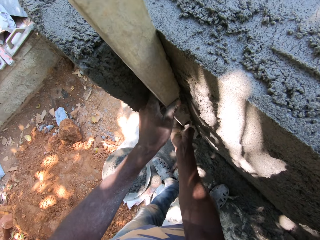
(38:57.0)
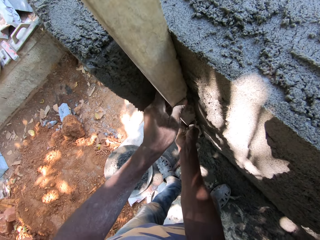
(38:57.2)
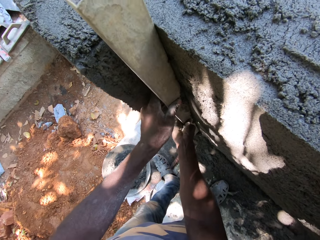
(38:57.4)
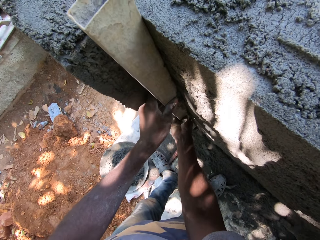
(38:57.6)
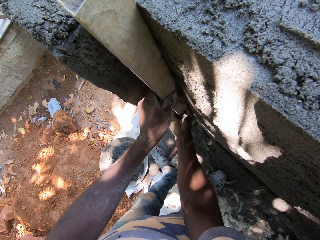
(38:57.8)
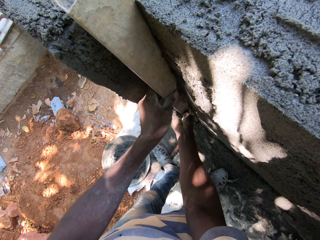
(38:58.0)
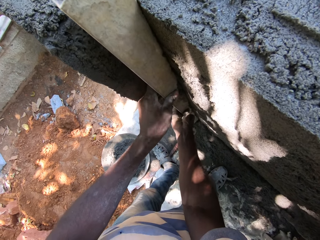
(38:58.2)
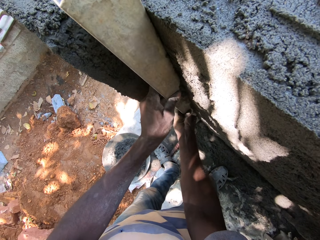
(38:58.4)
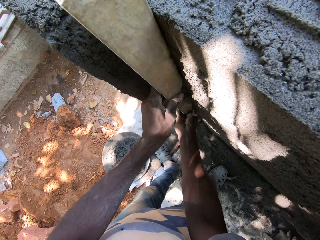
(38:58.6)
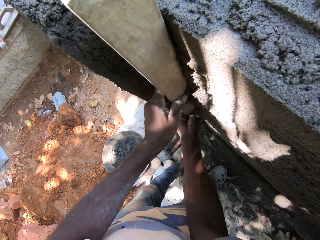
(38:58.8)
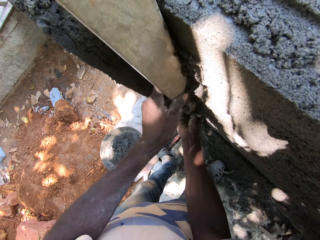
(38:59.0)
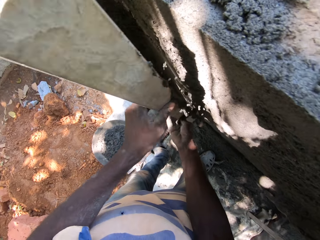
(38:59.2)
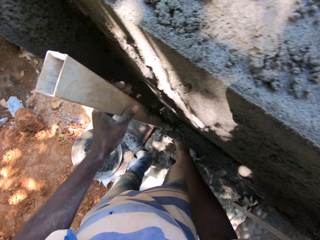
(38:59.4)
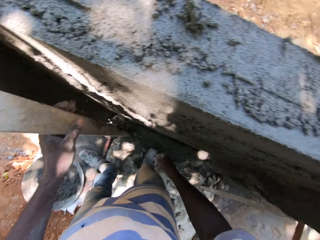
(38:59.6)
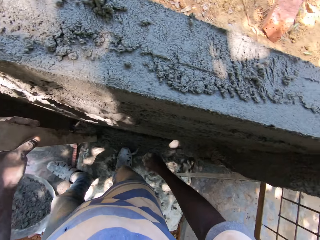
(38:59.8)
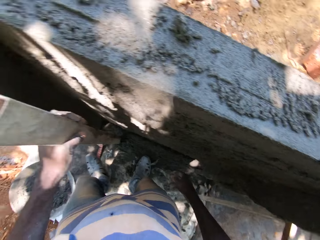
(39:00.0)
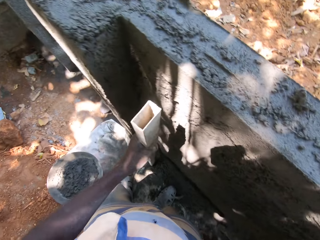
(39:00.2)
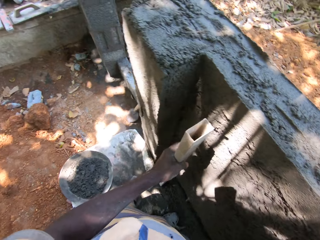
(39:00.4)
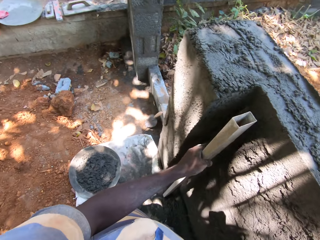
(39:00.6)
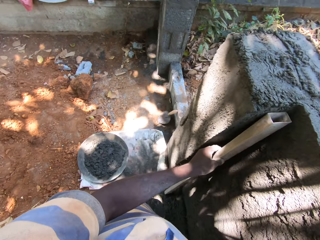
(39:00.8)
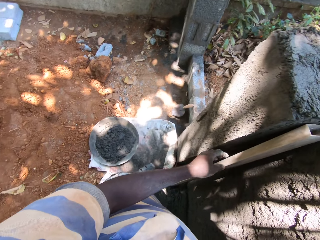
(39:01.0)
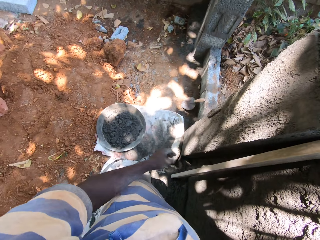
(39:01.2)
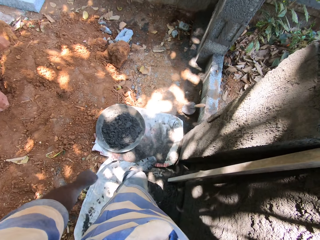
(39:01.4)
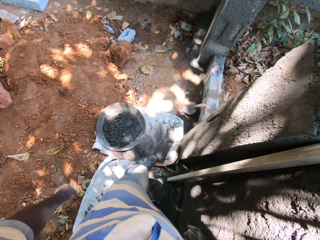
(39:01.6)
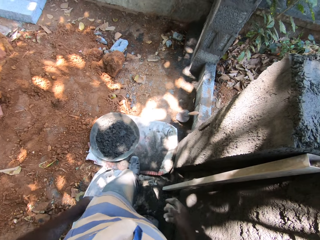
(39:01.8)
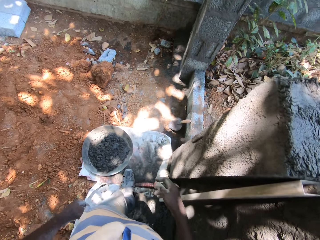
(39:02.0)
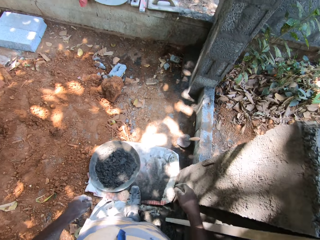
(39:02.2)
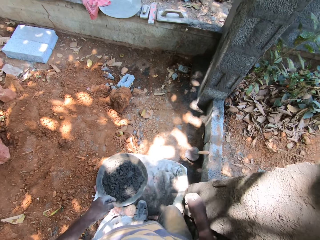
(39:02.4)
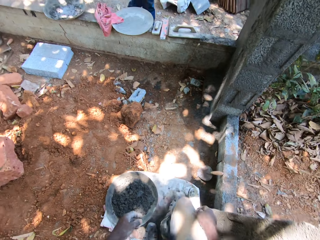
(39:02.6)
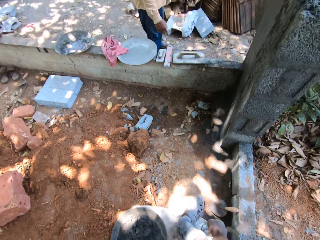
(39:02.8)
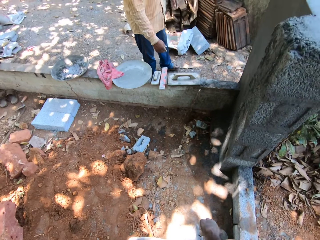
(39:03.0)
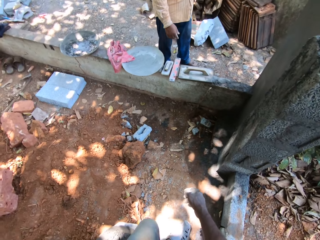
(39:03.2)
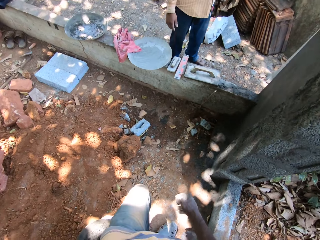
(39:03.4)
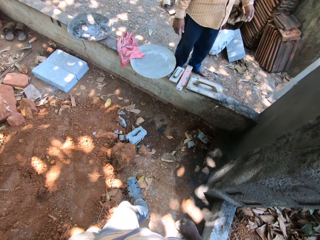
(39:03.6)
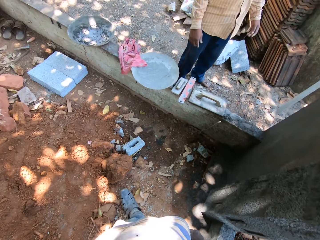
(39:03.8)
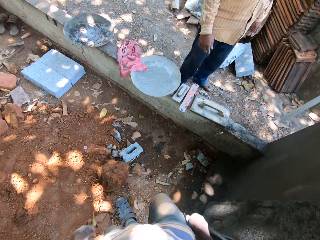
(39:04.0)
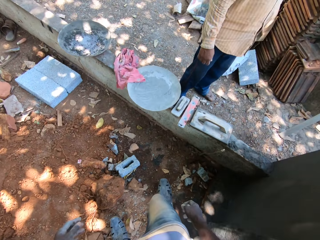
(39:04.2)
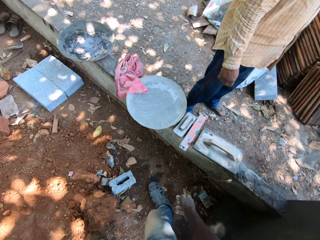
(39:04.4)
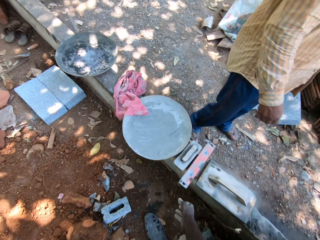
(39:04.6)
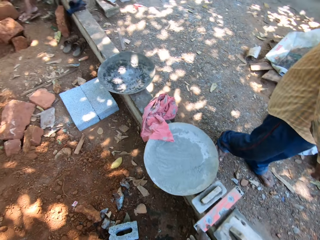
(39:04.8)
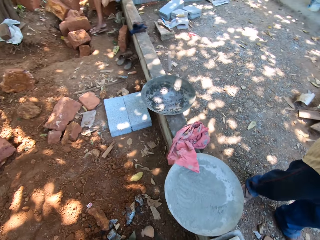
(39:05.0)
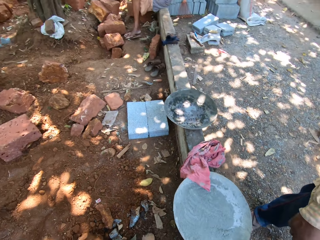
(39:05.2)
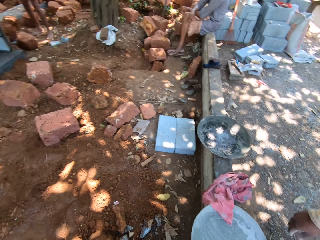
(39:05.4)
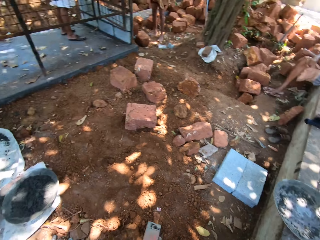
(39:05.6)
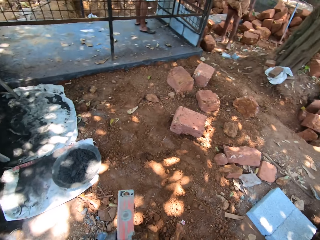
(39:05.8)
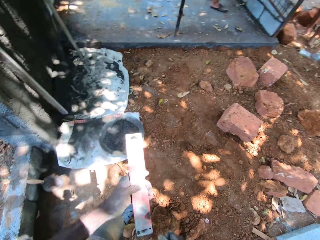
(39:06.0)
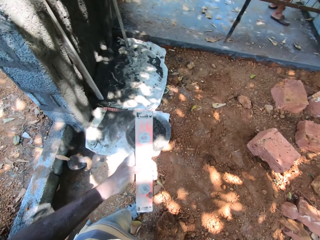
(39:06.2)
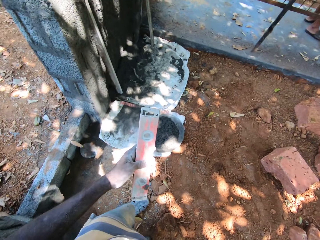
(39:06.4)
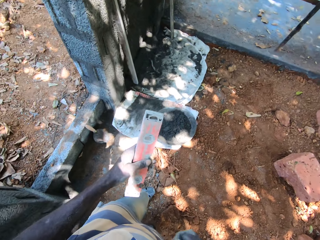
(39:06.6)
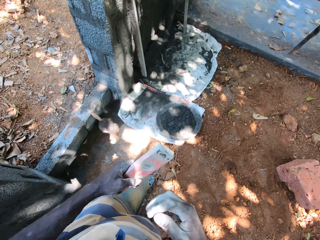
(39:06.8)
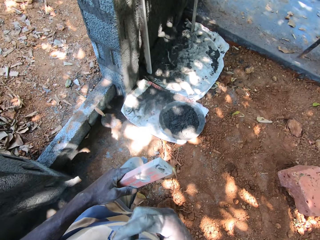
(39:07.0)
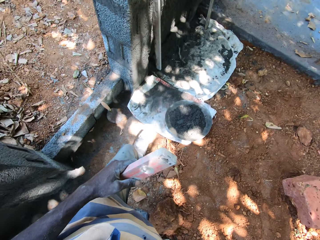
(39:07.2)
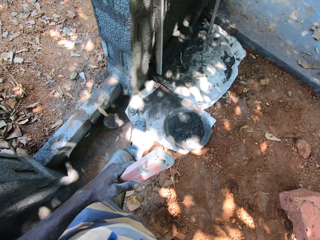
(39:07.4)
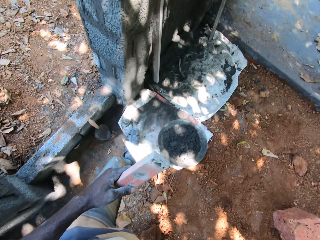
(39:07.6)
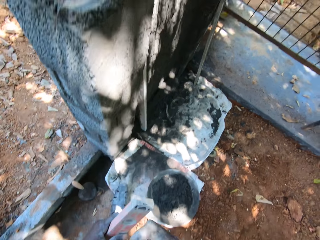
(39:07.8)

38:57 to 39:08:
The camera wearer removes excess cement from the wall using the piece of wood. He drops the rectangular metal tube on the floor with his left hand. He walks around. He picks up a spirit level from a low wall with his right hand.

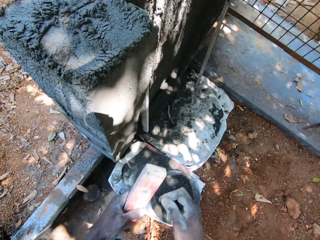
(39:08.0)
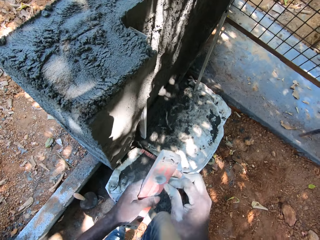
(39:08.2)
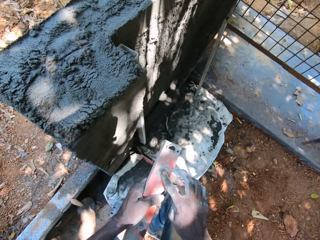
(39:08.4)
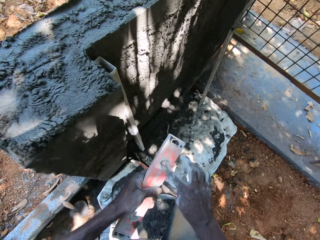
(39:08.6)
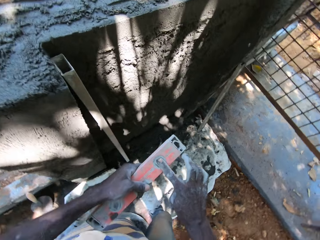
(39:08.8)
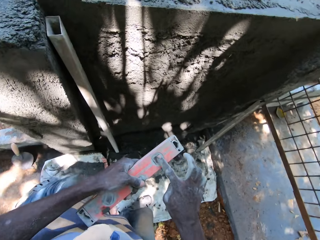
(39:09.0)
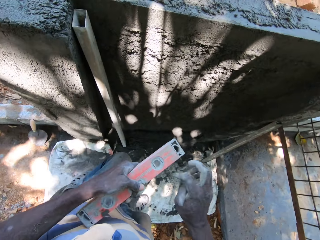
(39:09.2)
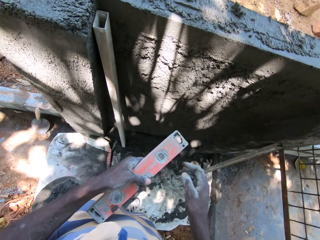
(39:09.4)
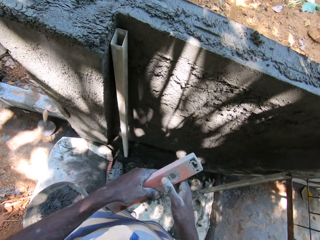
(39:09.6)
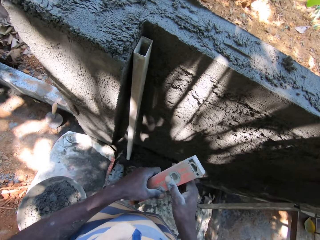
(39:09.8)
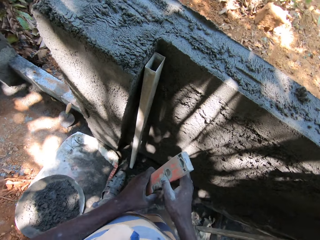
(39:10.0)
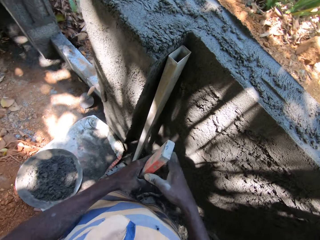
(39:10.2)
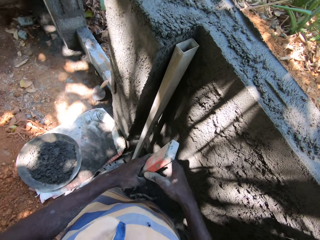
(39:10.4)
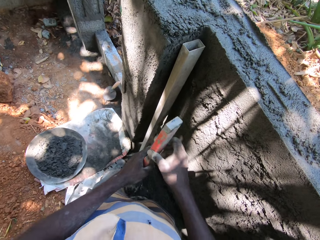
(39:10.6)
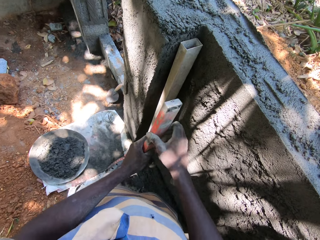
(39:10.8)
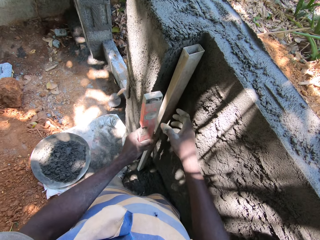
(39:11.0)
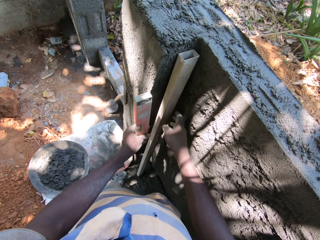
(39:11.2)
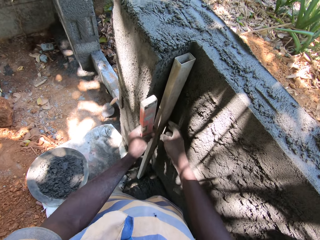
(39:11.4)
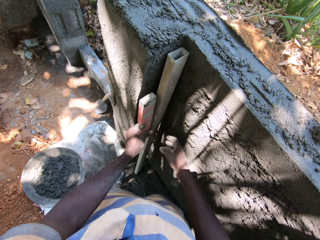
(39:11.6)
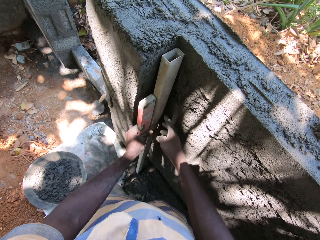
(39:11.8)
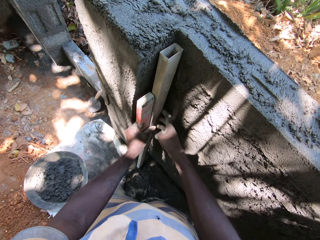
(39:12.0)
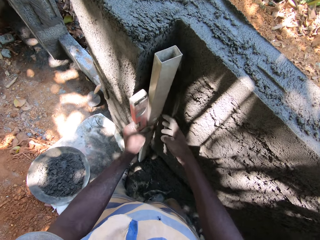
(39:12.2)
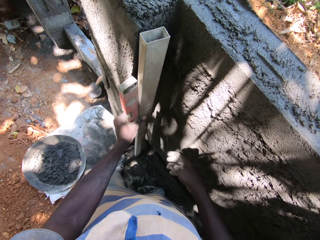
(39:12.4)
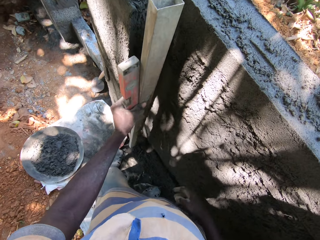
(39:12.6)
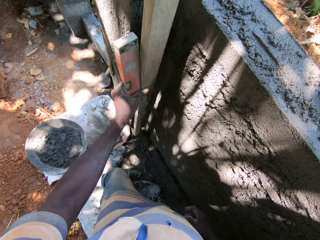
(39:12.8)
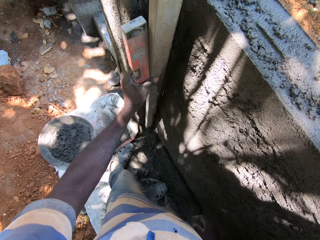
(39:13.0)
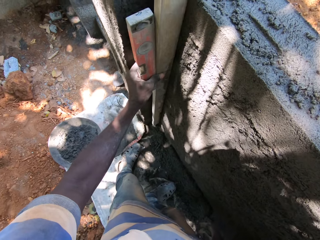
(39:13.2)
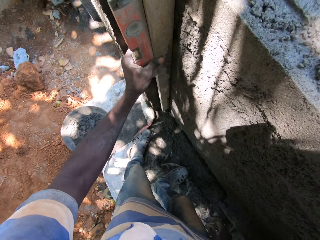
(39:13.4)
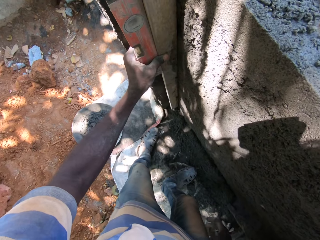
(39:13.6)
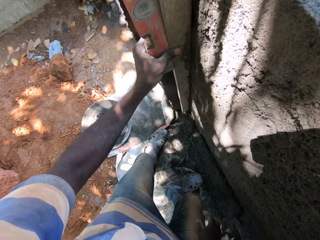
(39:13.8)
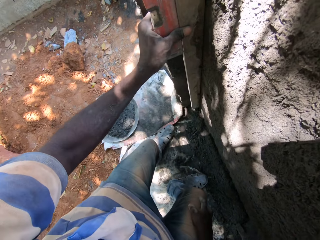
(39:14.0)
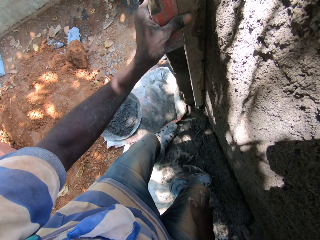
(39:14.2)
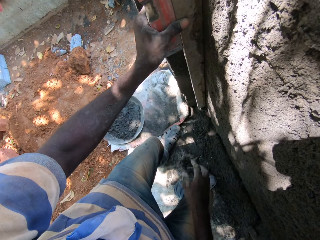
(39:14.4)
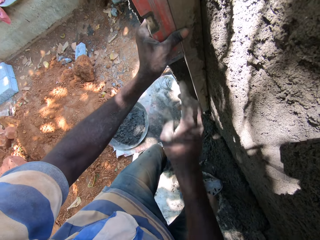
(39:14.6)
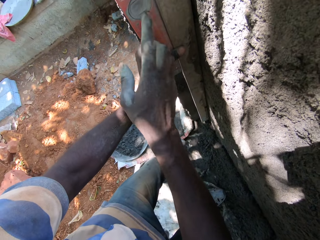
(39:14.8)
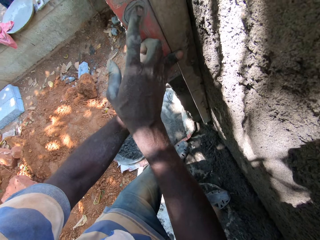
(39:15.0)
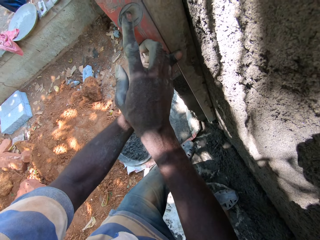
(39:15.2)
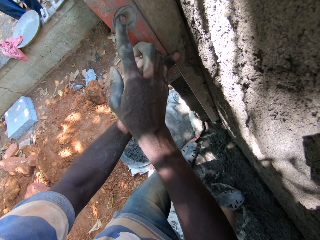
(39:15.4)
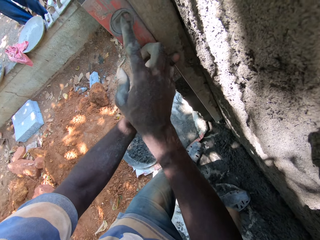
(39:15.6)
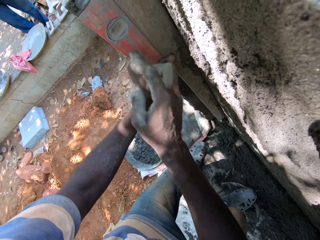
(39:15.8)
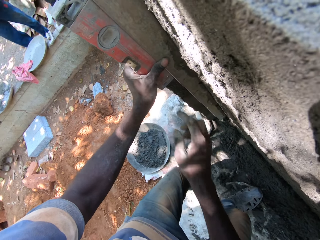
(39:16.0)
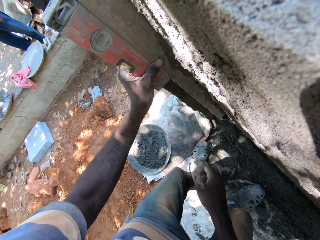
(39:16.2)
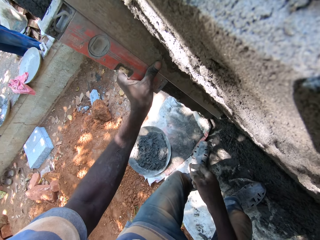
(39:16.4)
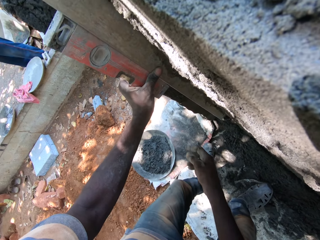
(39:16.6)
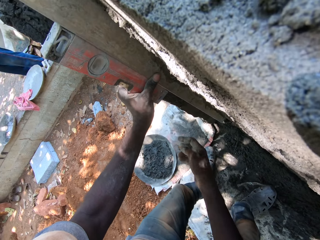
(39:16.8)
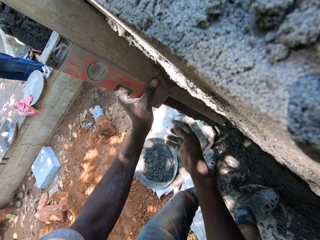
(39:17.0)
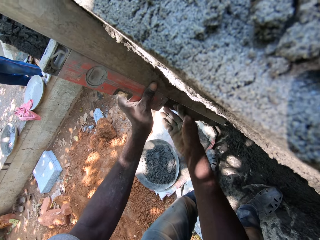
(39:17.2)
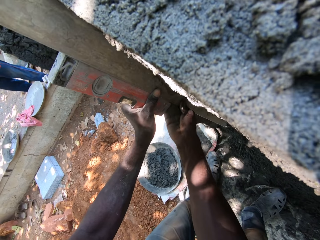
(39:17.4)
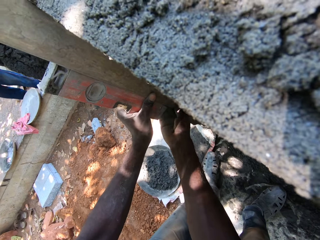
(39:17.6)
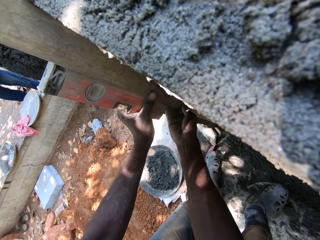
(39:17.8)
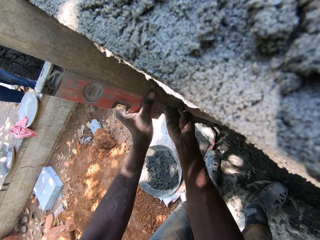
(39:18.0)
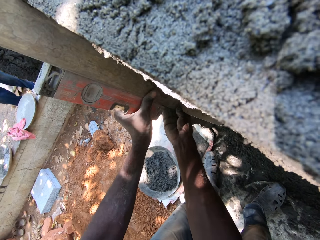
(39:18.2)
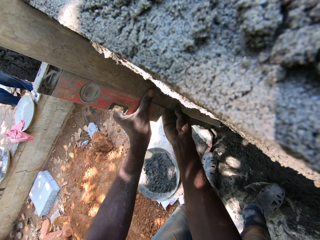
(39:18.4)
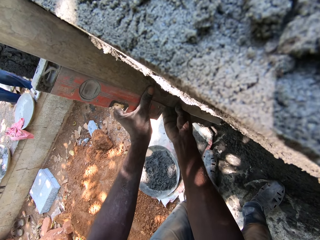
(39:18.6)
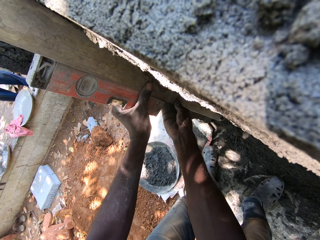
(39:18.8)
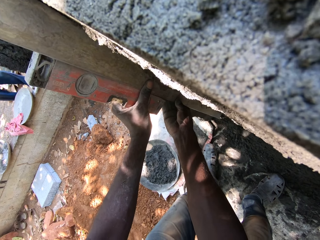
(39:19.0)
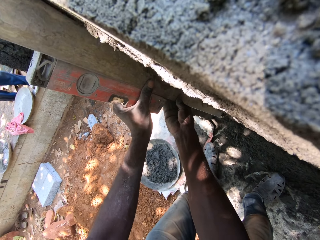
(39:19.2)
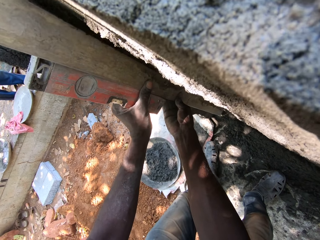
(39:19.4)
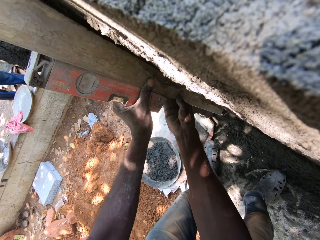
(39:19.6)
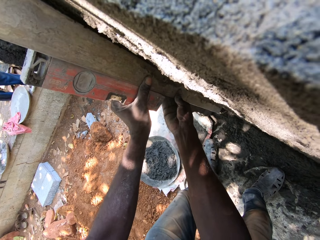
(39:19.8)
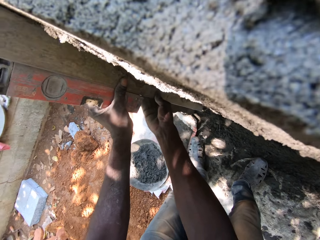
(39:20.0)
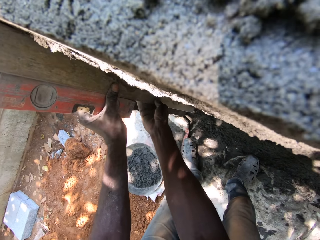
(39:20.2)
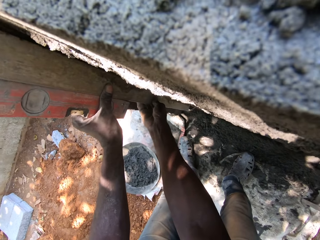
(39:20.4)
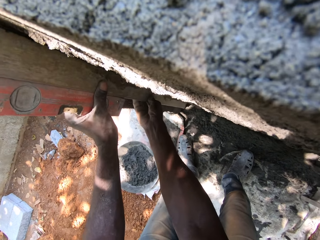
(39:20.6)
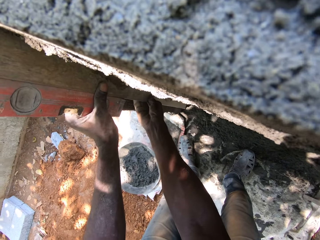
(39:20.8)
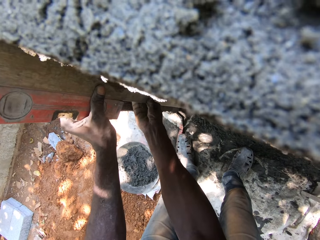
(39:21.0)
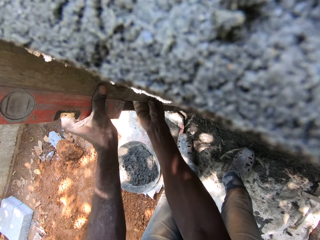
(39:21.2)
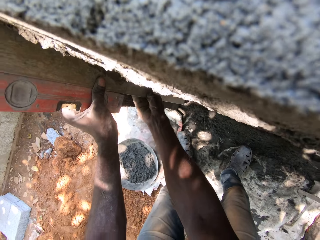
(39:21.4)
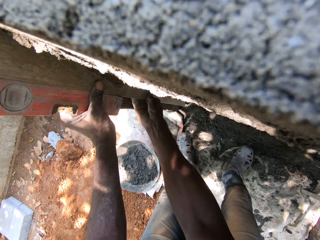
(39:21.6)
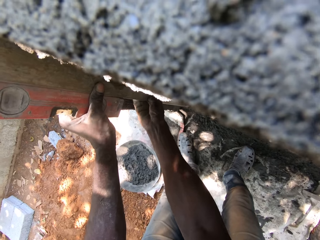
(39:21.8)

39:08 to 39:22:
The camera wearer wipes the display of the spirit level in his left hand with his right index finger. He holds a piece of something. He picks up the rectangular metal tube from the ground with his left hand. He measures the wall using the piece of wood. He wipes the display of the spirit level in his left hand with his right index finger. He smoothens the wall with the rectangular metal tube in both hands.
